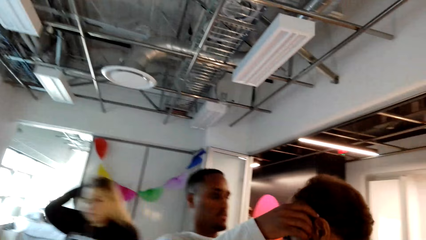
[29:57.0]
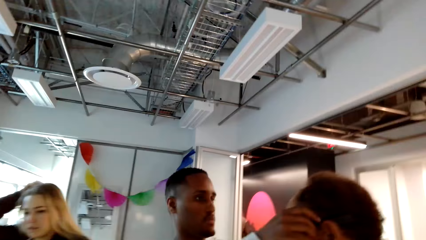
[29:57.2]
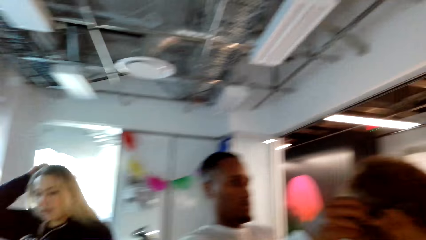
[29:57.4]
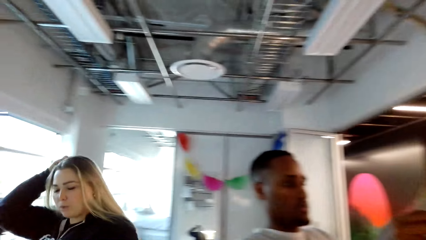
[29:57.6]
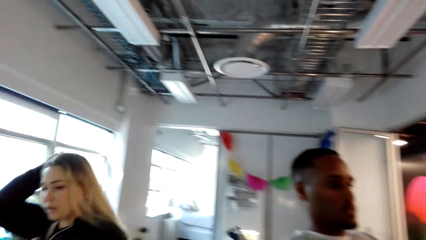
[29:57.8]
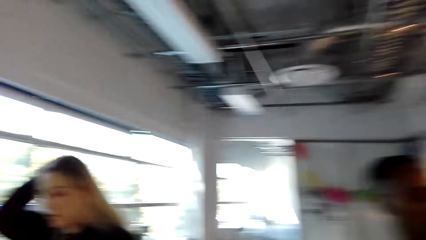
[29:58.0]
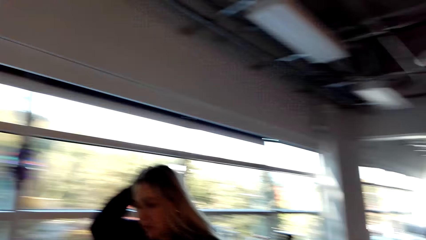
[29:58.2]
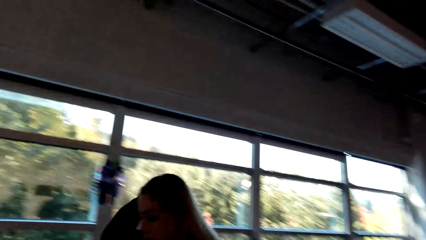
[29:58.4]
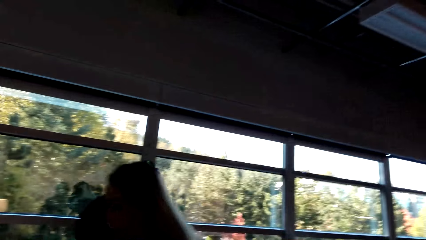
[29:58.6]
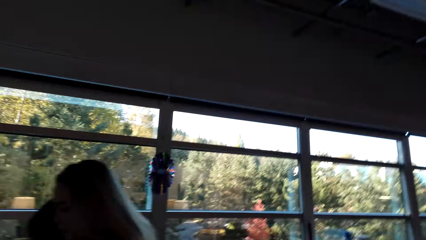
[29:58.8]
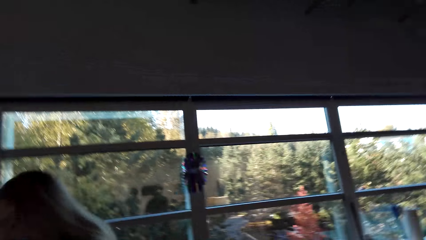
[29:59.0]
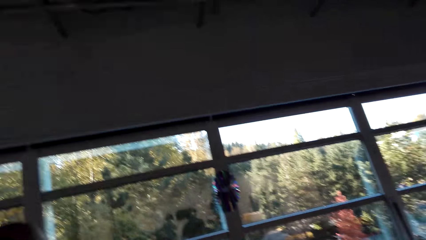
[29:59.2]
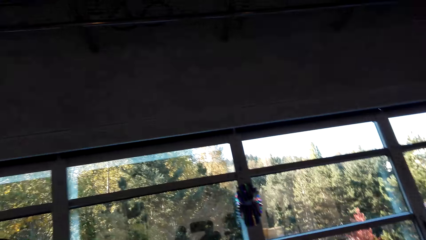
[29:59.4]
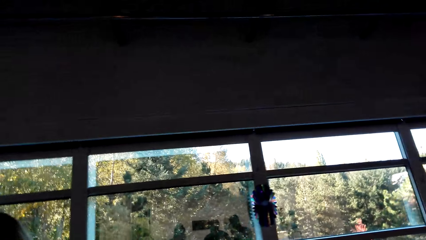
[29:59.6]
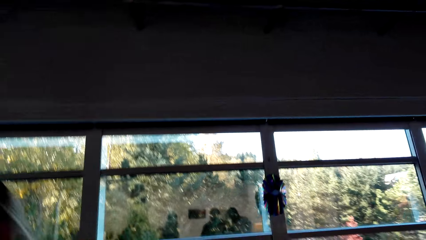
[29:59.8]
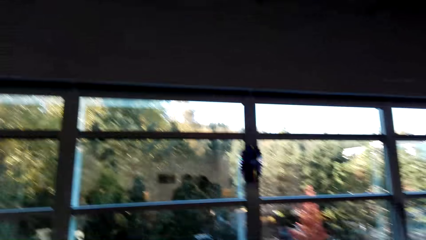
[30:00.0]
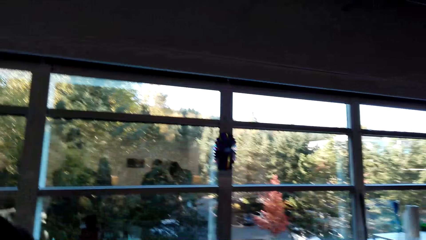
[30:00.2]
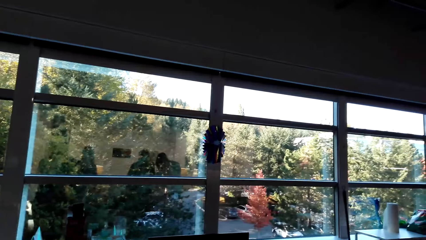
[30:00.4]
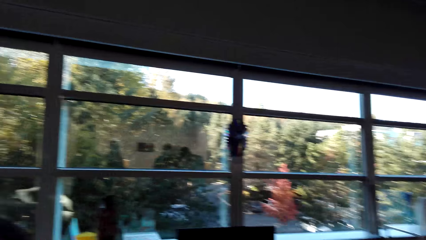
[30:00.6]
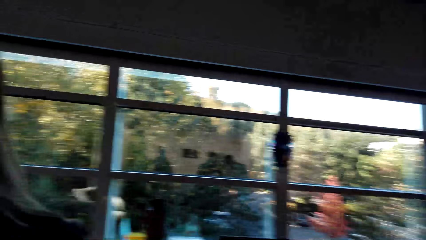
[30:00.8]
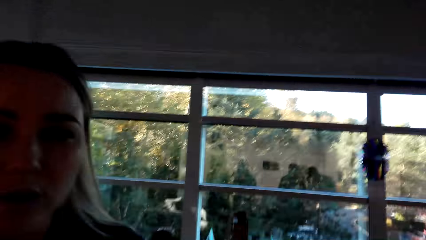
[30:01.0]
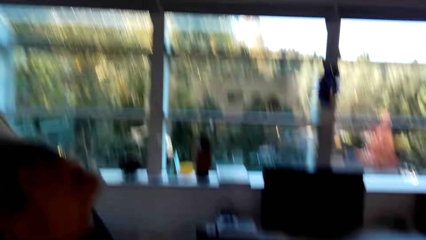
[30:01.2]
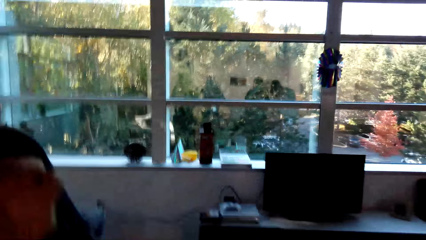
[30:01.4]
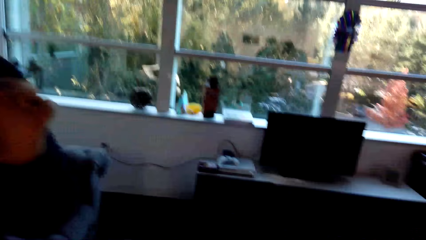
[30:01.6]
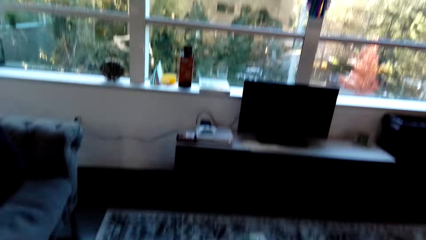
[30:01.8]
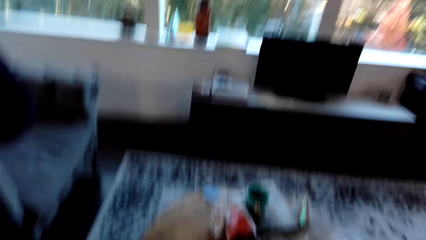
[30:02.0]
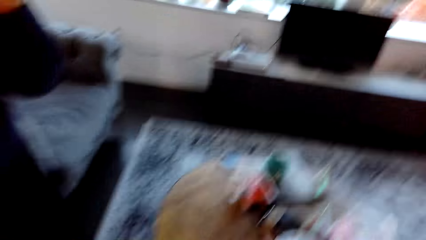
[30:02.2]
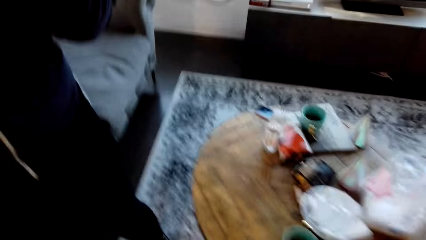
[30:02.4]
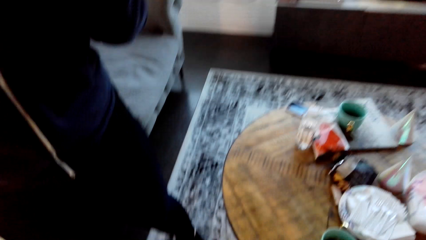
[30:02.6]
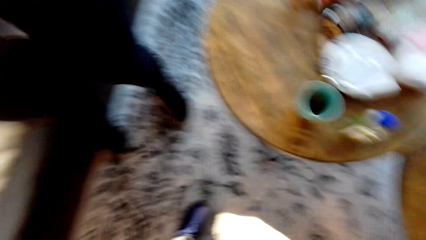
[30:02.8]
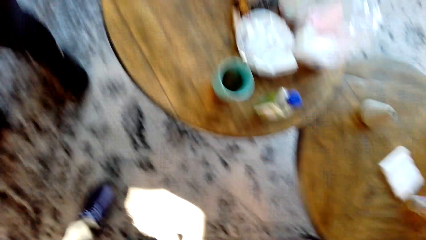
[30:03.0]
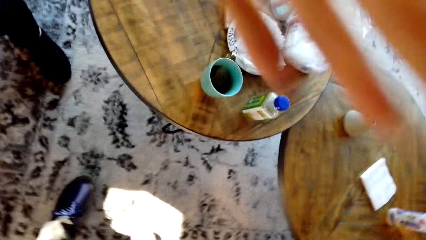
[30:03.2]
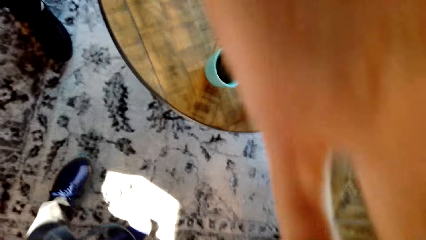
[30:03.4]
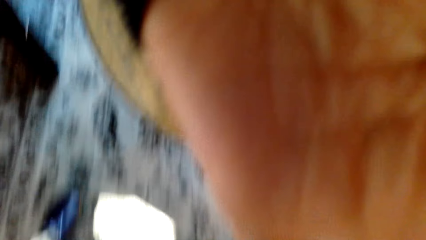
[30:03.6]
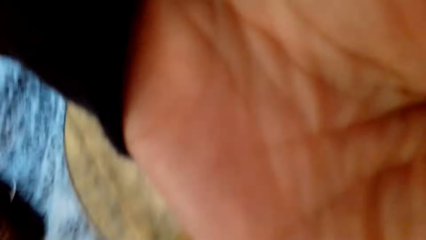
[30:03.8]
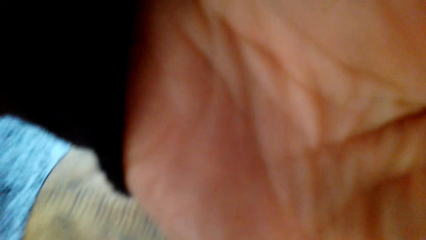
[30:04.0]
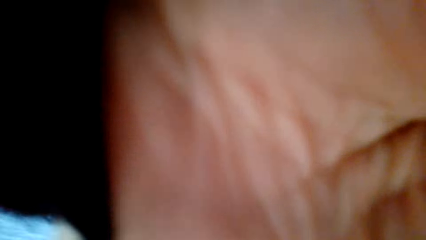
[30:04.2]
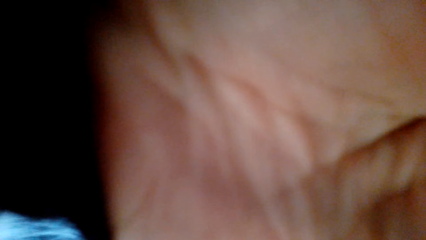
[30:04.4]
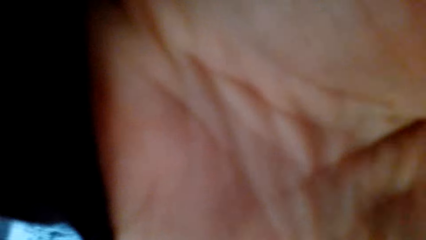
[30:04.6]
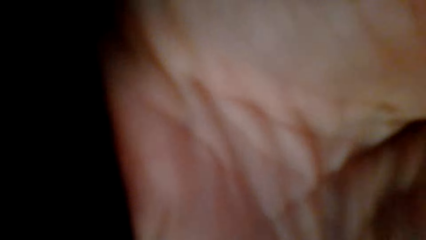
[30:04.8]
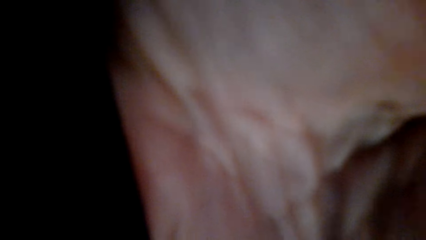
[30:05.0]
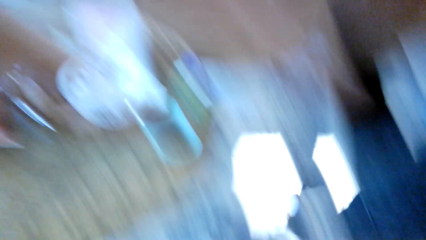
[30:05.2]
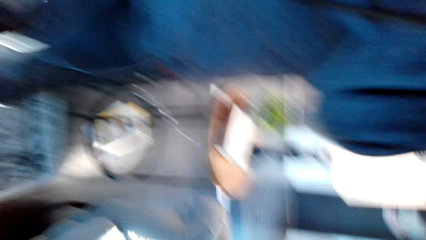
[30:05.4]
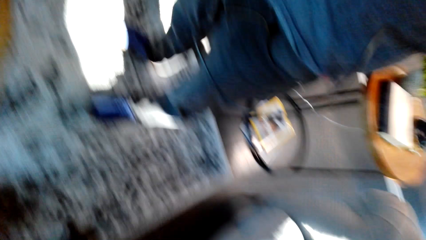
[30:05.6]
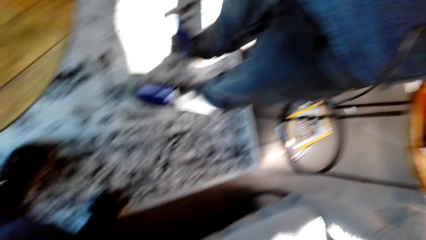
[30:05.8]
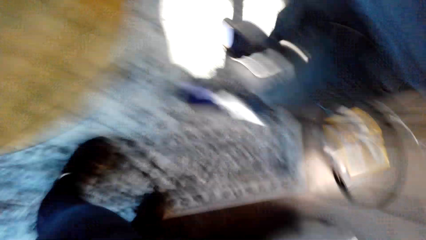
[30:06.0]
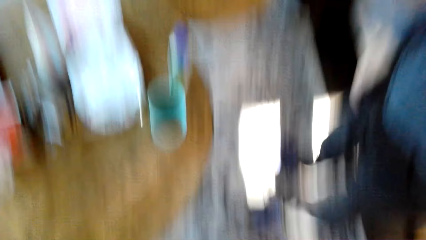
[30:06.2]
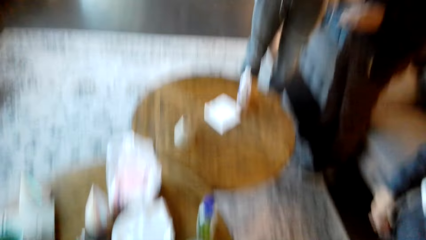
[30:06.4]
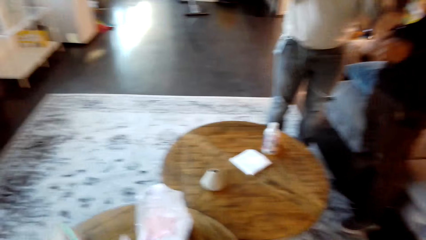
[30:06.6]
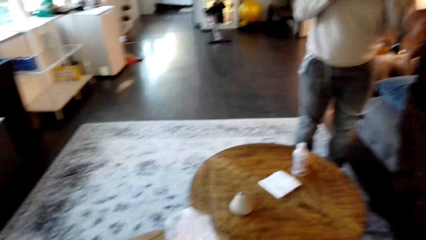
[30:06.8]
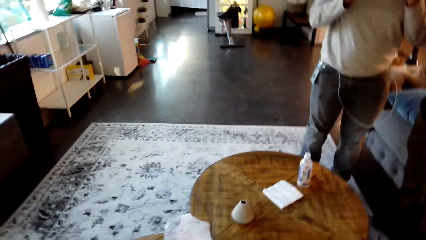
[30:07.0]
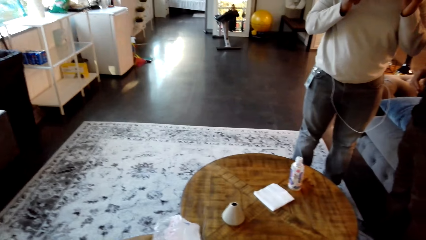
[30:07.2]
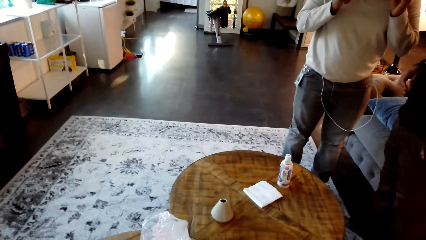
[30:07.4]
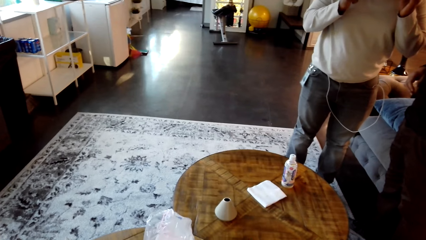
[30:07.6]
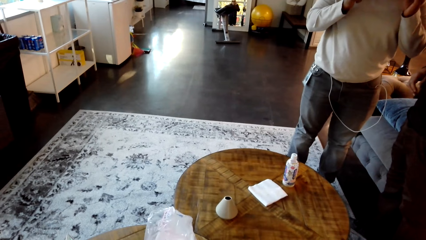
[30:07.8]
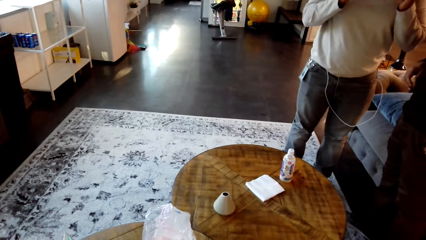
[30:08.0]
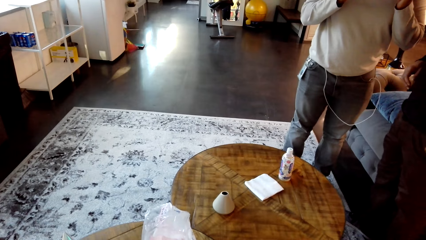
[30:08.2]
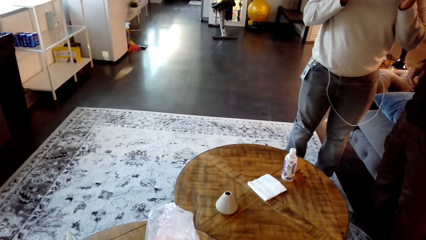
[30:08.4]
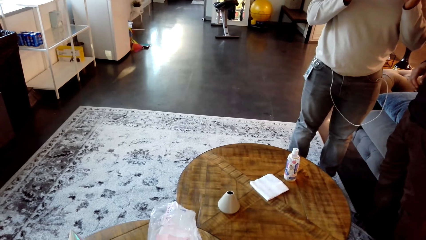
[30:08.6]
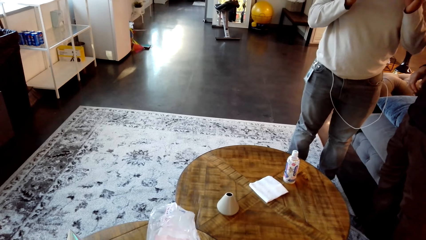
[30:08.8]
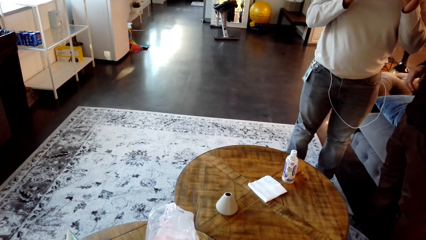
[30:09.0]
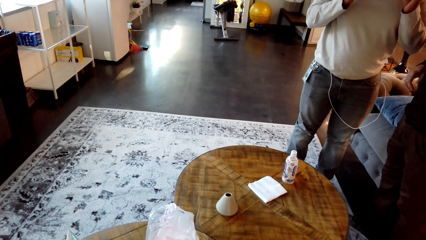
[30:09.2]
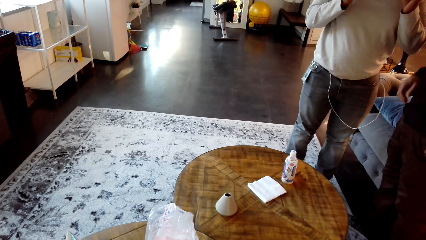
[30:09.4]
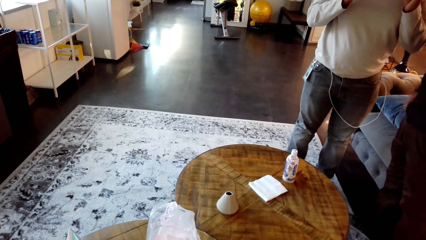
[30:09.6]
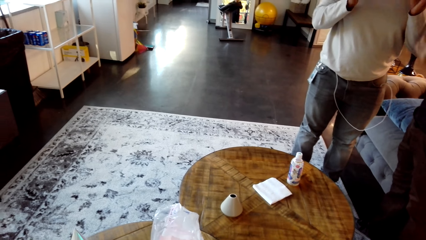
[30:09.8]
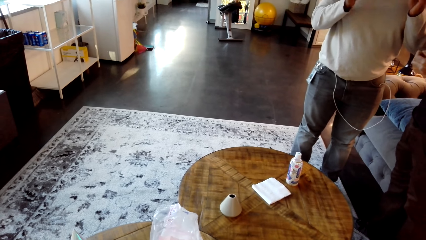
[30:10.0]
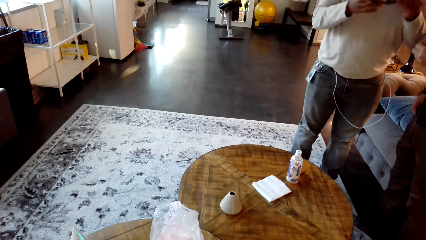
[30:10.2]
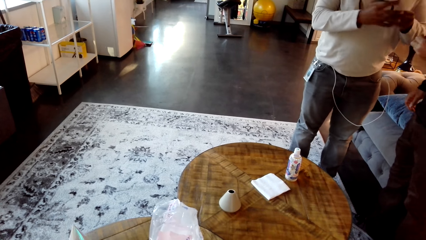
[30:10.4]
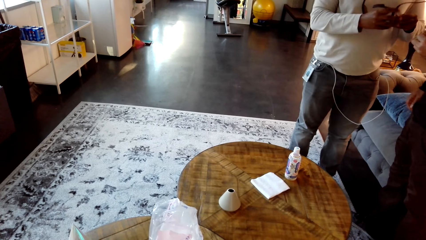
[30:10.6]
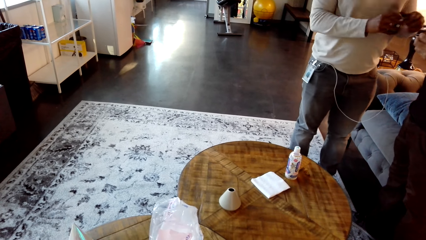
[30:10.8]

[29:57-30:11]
A man puts his hand on another man's head. A woman walks towards the camera wearer. A man removes another man's shades. The camera wearer looks at the window. They adjust the glasses. They remove the camera. They look around the room.
